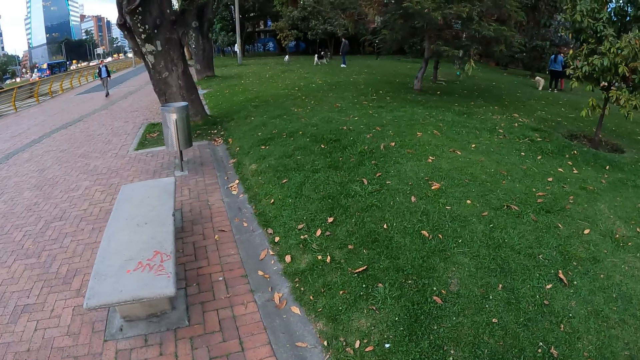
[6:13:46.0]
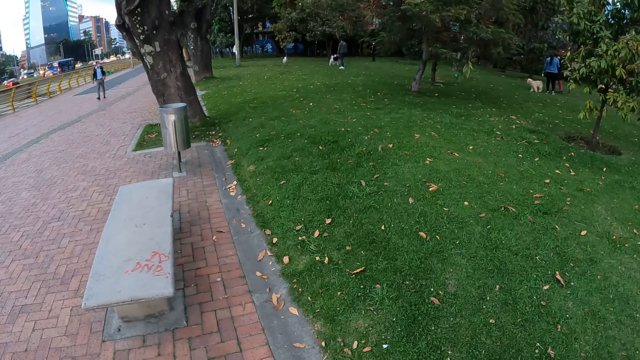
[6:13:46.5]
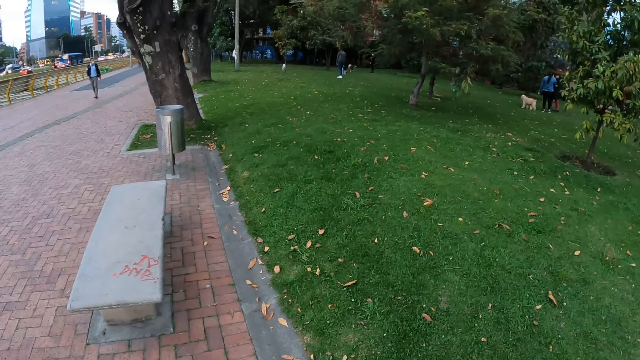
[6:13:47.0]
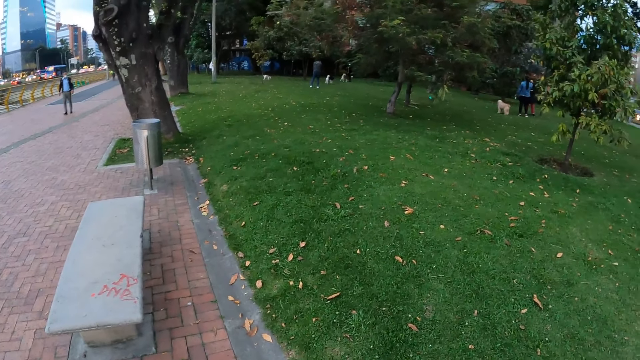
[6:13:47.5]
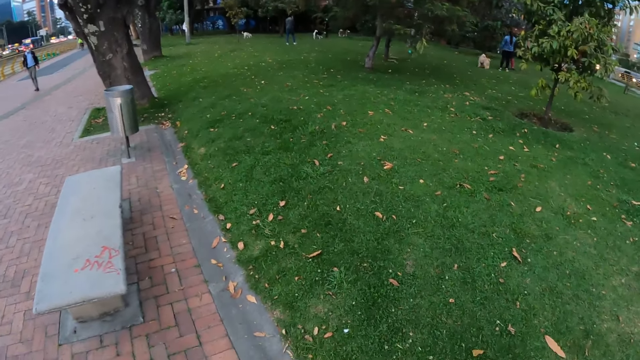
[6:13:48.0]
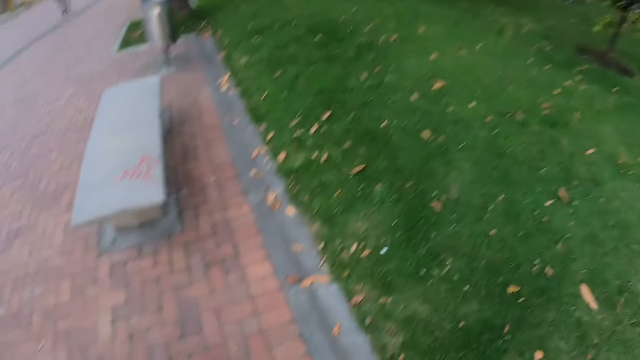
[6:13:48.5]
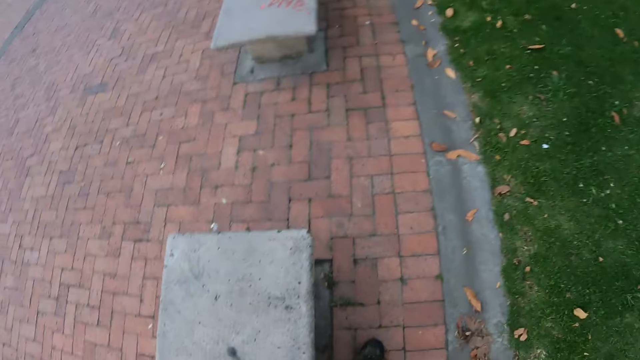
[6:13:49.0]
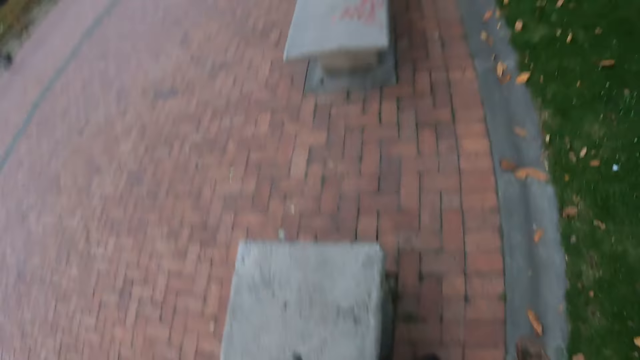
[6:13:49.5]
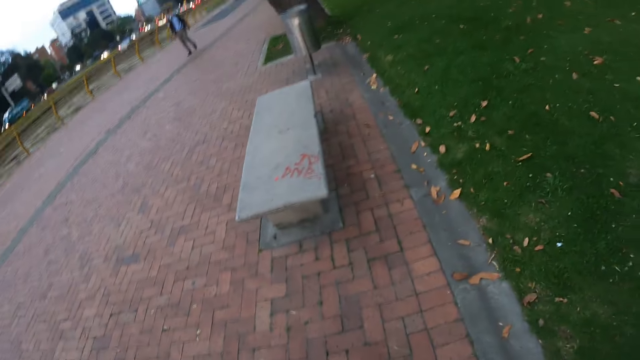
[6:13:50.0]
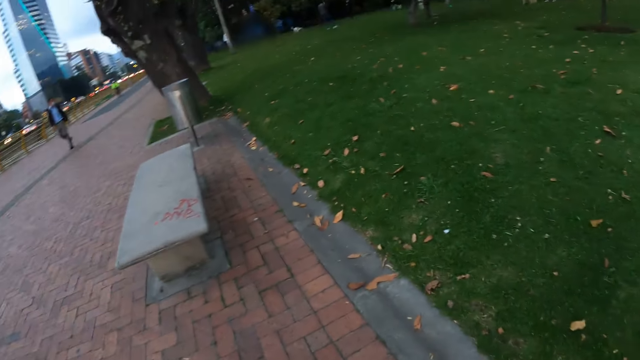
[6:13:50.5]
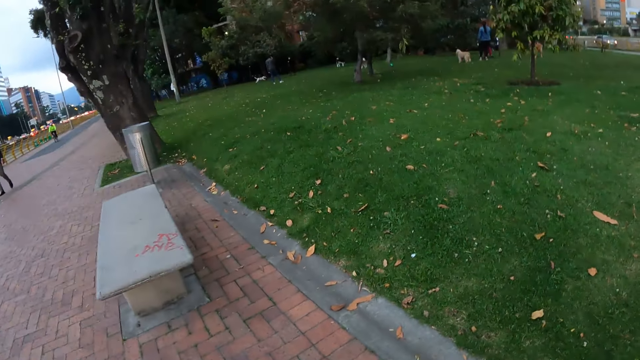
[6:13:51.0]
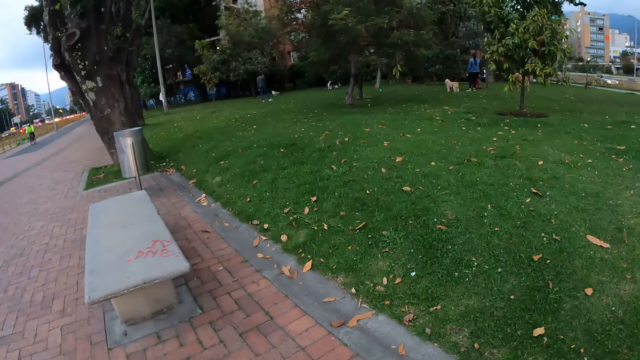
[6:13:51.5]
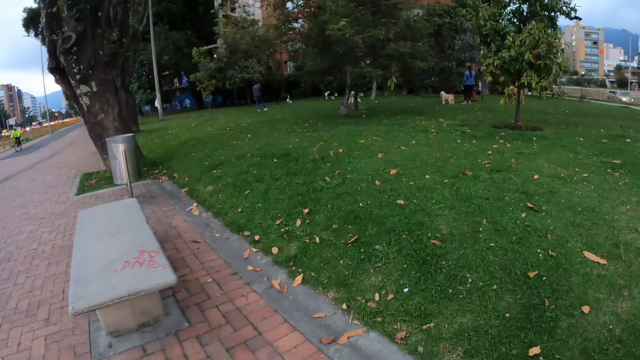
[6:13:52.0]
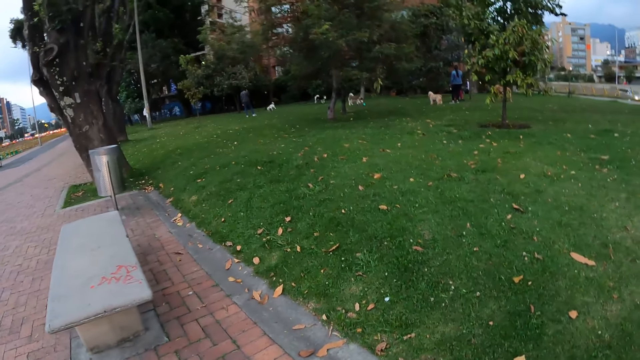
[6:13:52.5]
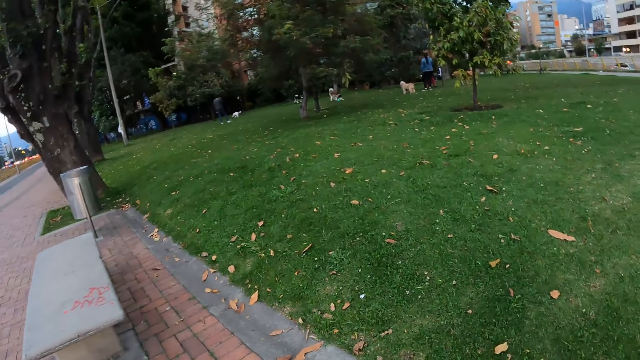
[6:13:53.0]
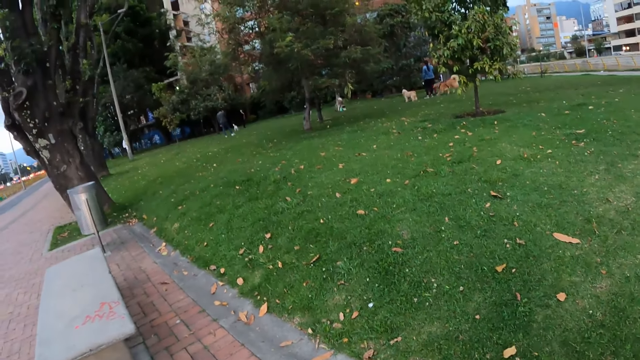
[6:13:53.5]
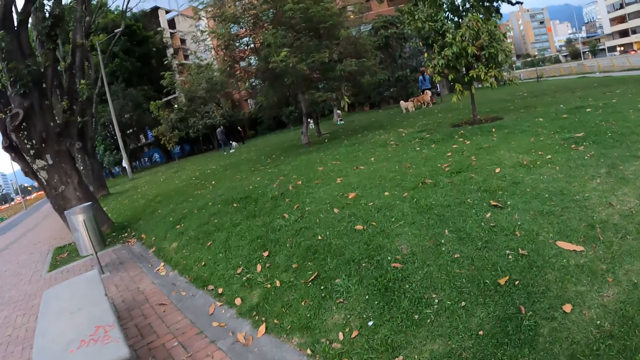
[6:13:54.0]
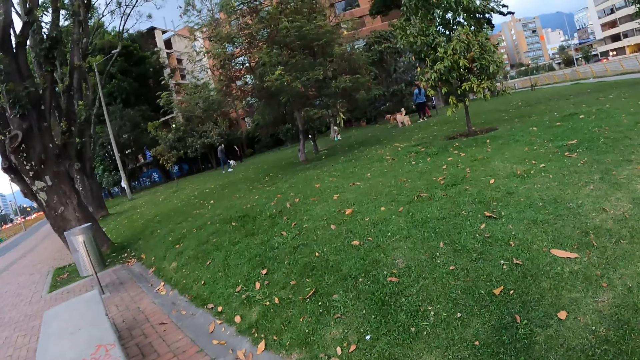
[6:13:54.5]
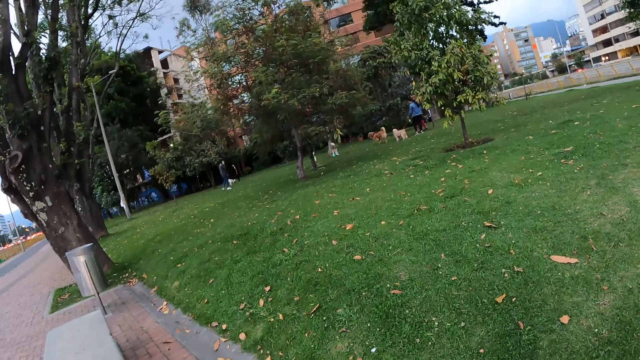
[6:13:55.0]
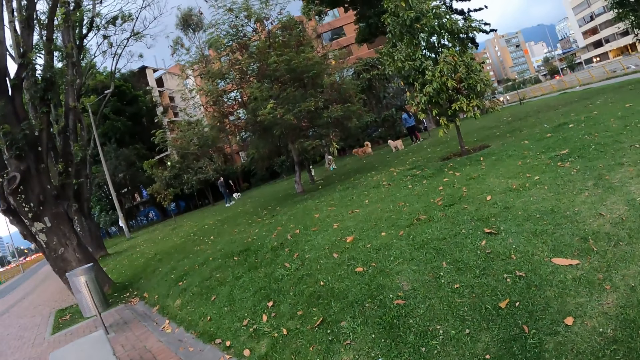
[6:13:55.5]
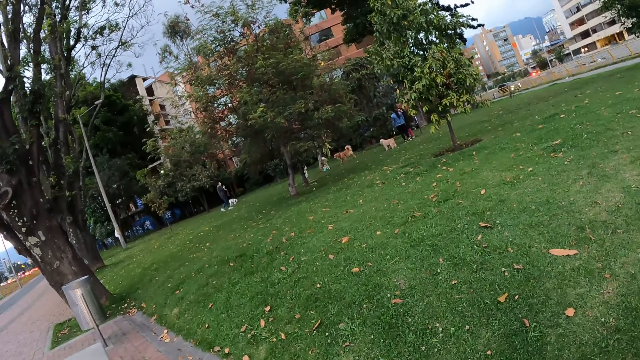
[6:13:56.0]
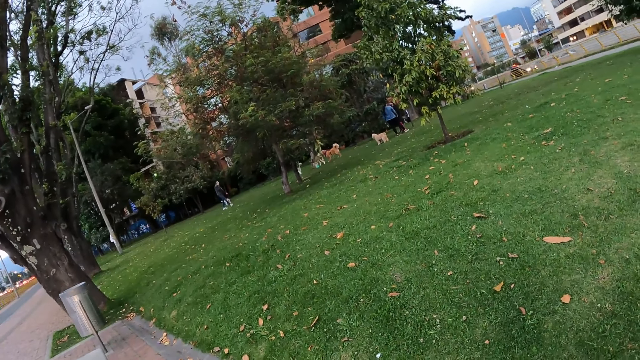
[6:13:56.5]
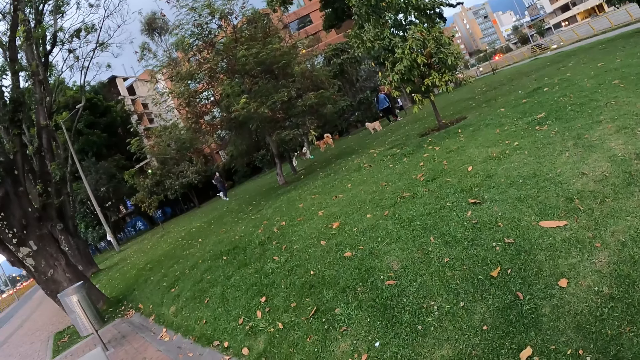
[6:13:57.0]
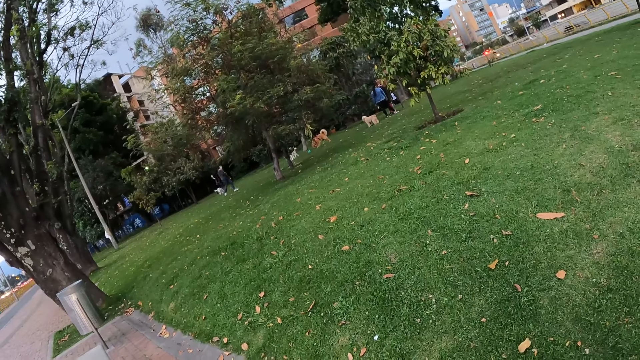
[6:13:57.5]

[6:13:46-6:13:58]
The camera wearer looks around. They sit on the bench. They look at the dog.

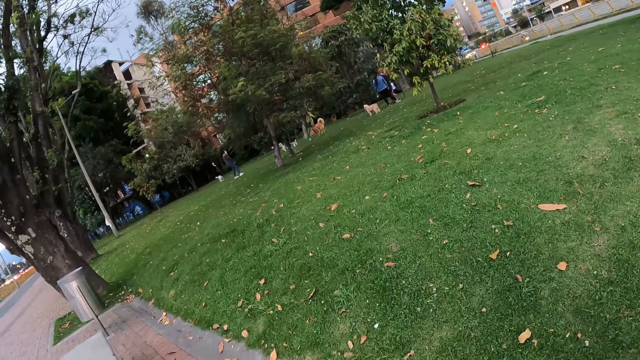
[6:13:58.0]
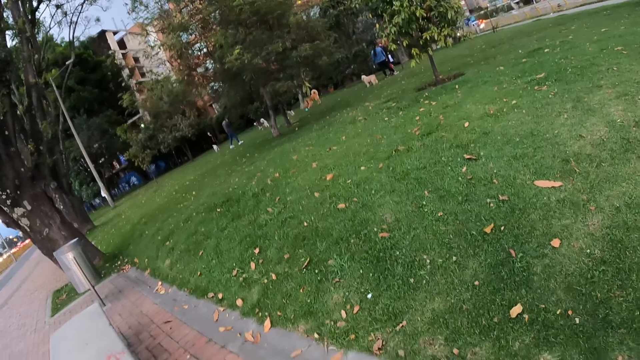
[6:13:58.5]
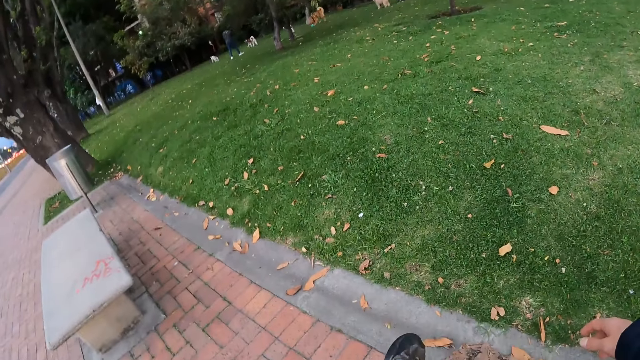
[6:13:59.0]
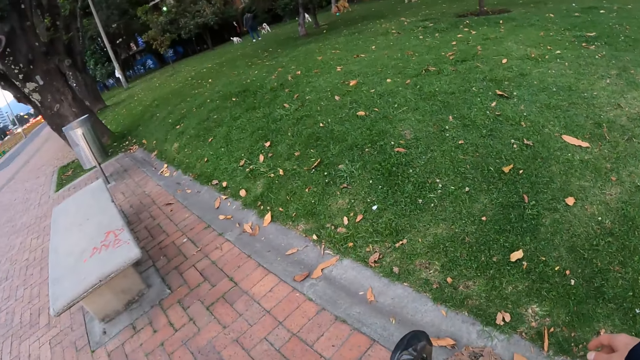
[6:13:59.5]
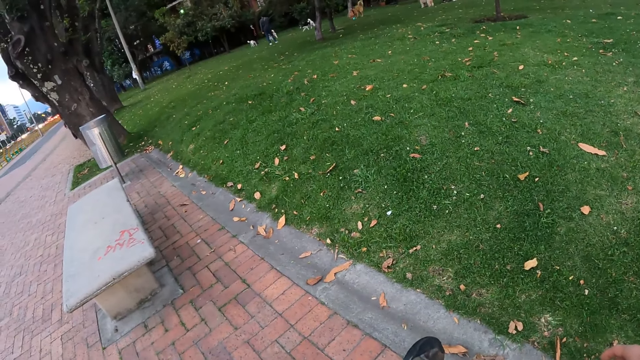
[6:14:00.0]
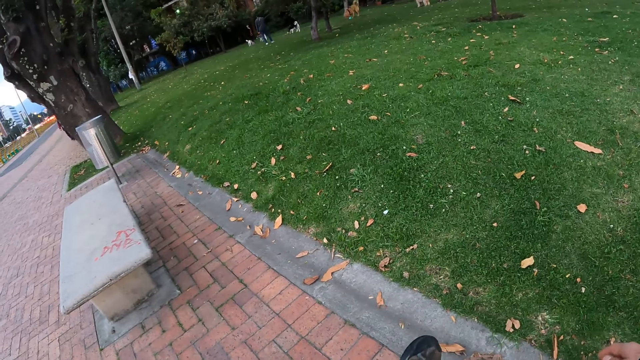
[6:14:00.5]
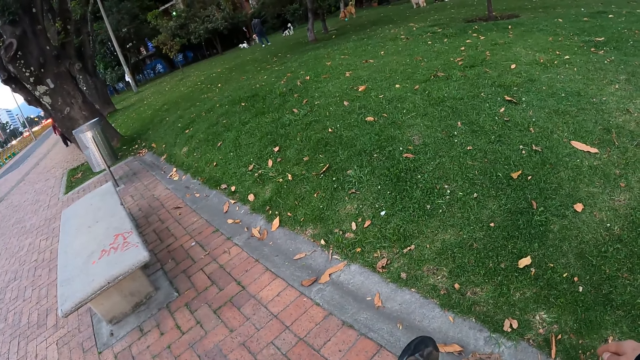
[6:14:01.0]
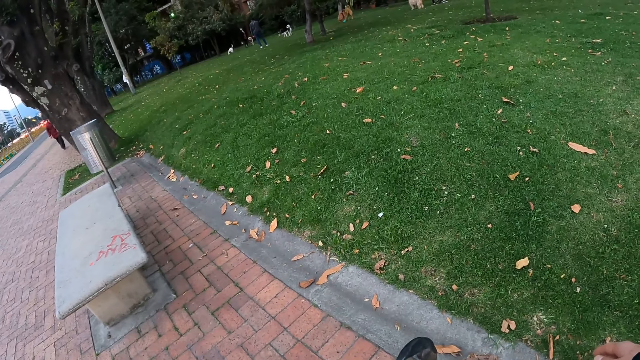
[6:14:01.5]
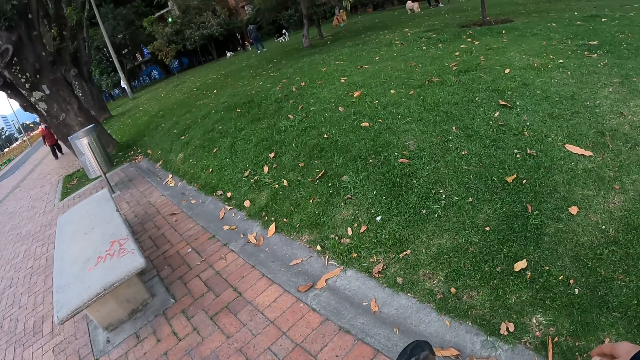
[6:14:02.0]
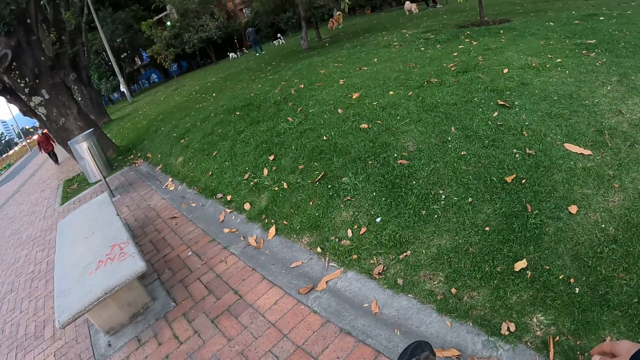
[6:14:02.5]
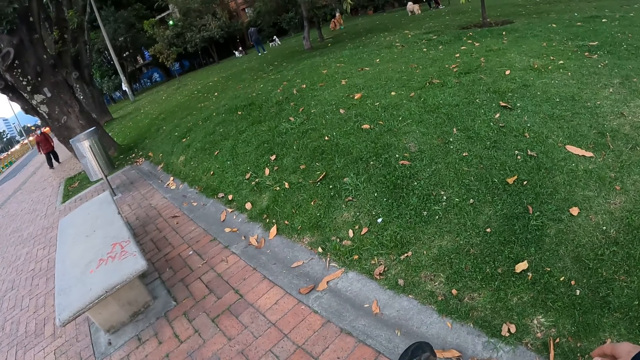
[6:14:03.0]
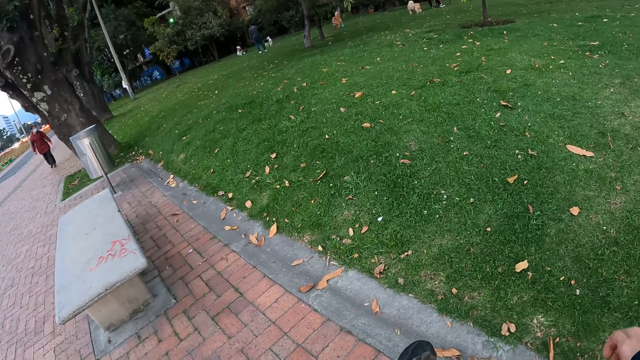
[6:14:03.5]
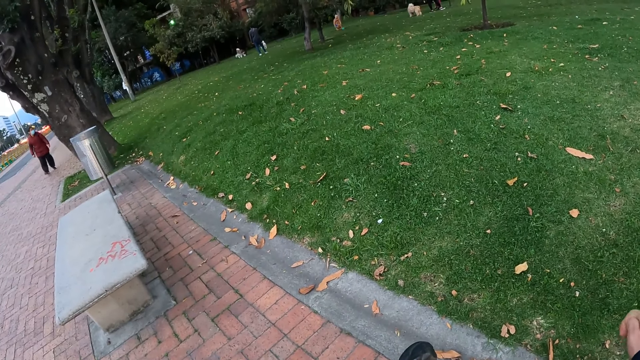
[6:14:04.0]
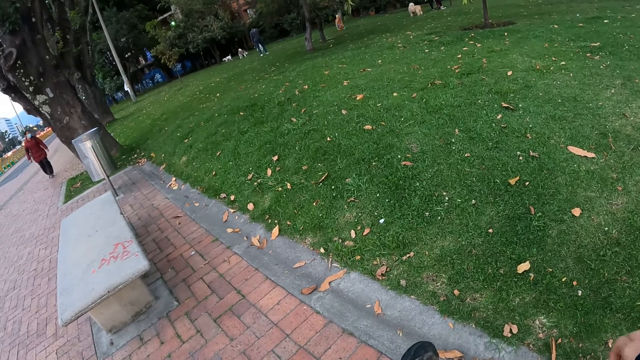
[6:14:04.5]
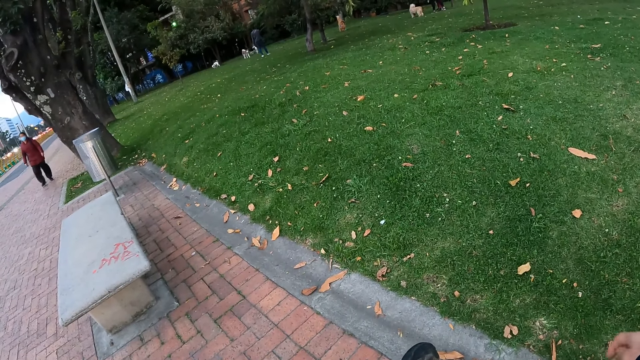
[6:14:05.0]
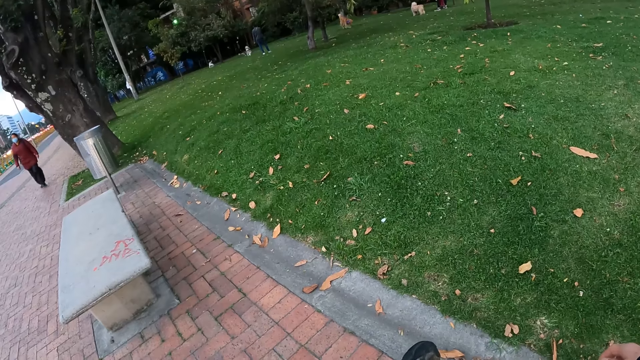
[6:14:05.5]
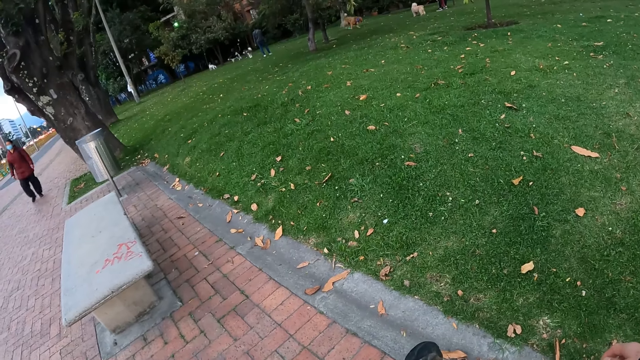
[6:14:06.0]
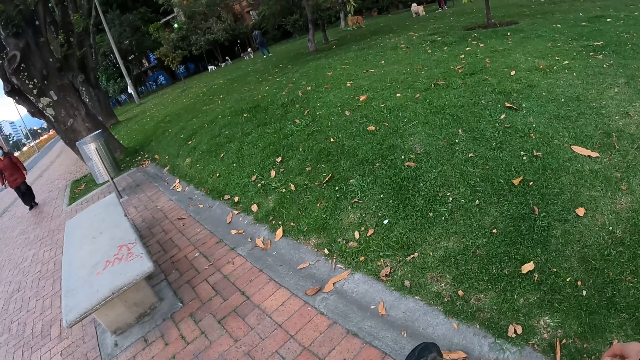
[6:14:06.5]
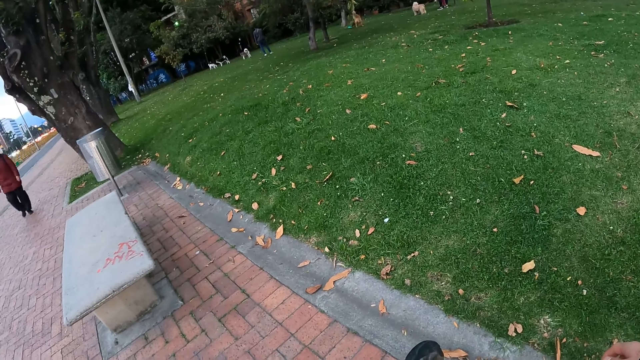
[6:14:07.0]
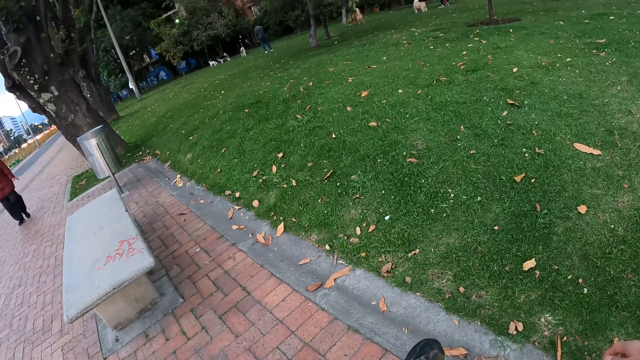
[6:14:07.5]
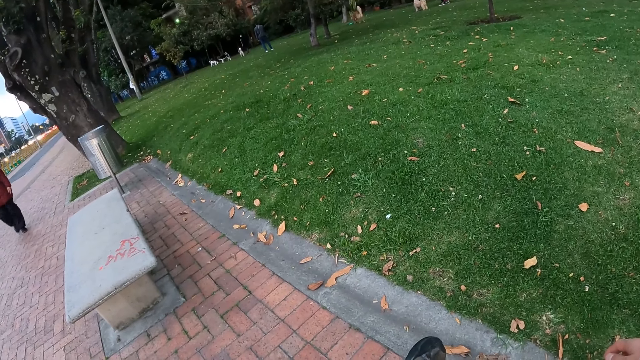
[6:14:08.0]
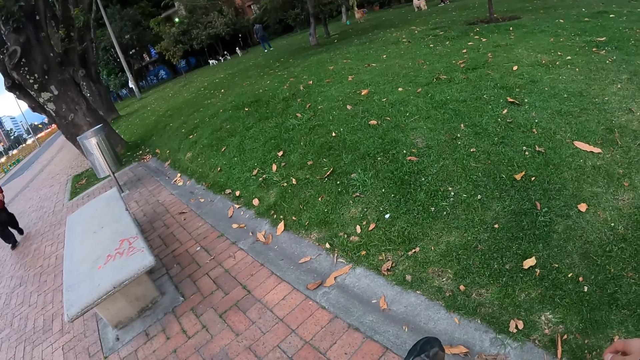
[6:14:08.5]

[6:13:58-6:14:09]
The camera wearer moves his right hand.
